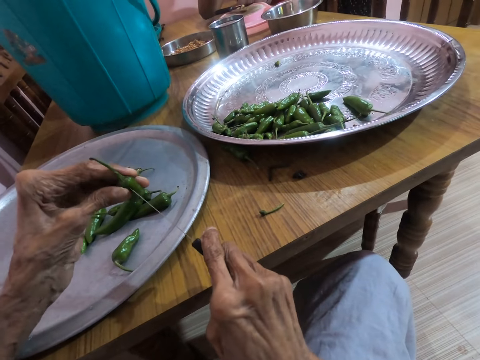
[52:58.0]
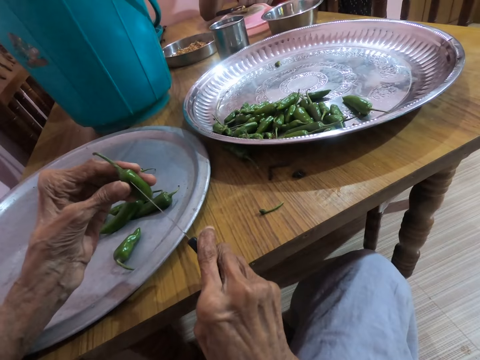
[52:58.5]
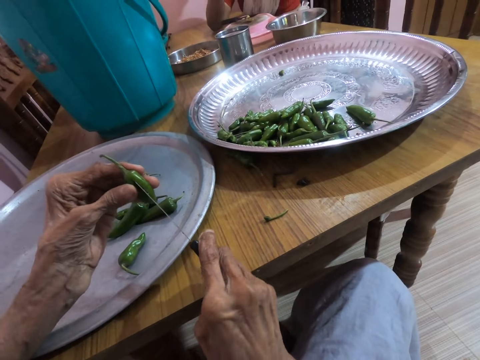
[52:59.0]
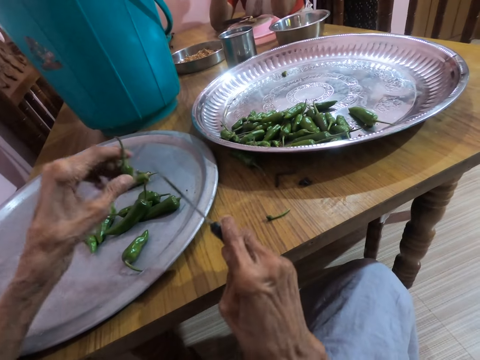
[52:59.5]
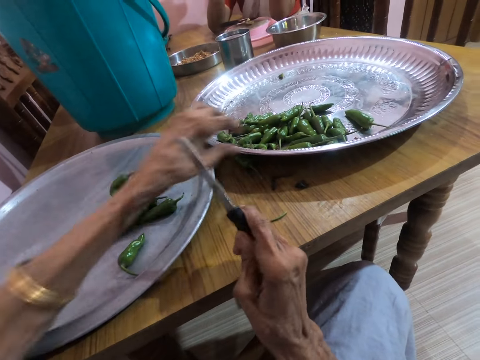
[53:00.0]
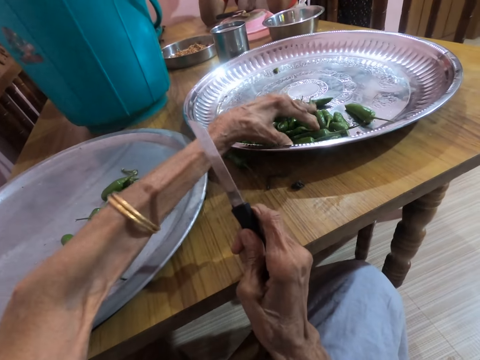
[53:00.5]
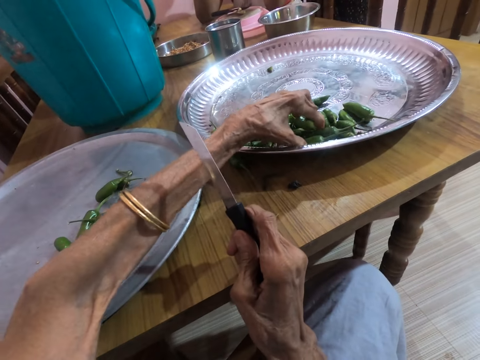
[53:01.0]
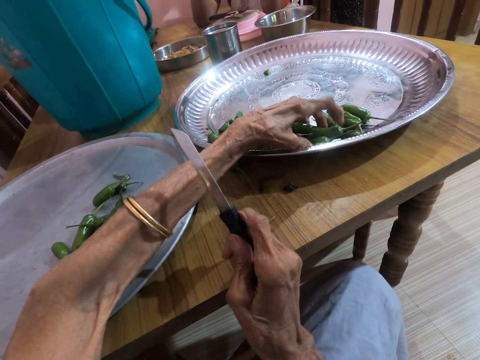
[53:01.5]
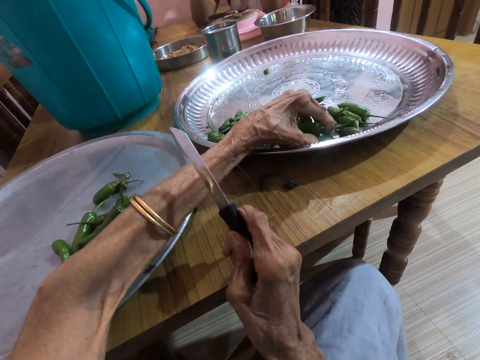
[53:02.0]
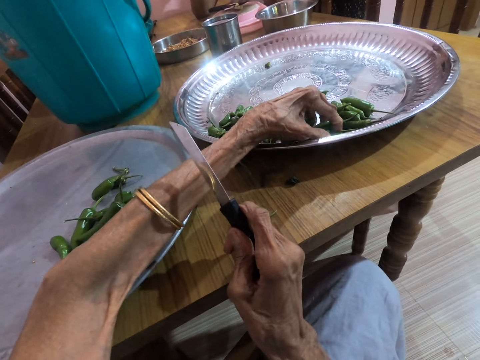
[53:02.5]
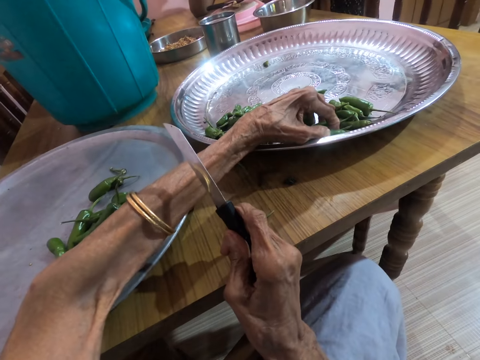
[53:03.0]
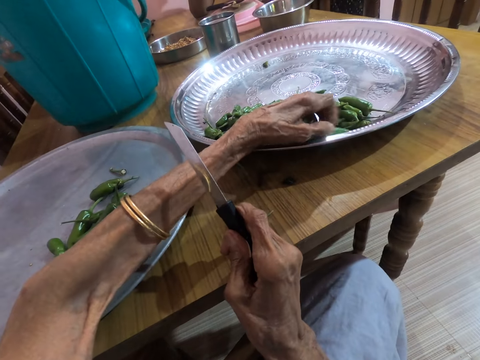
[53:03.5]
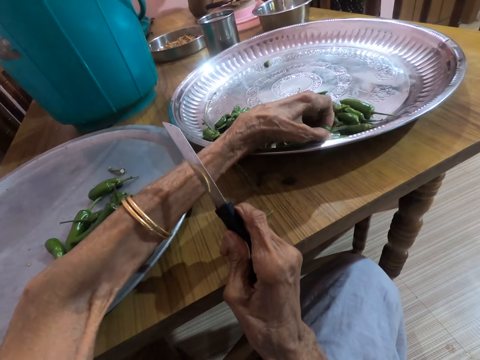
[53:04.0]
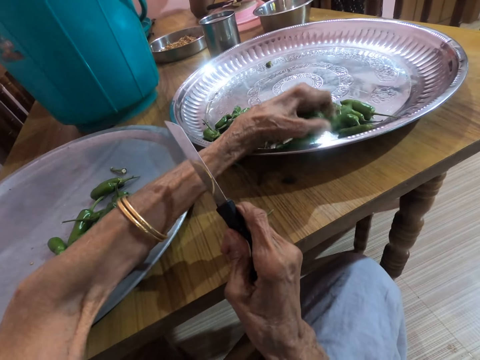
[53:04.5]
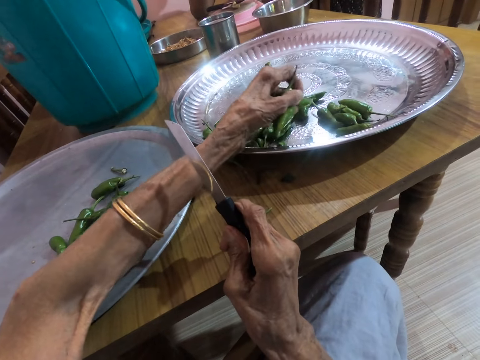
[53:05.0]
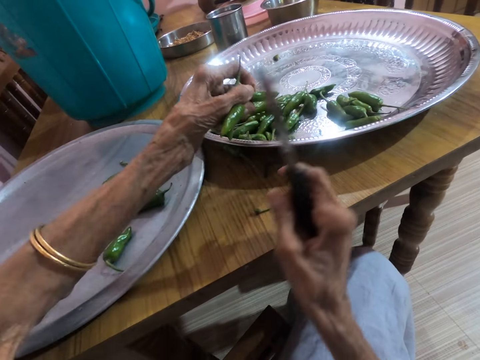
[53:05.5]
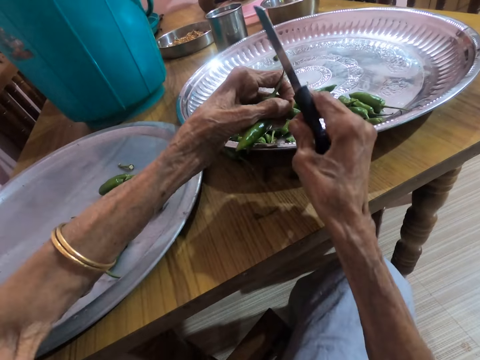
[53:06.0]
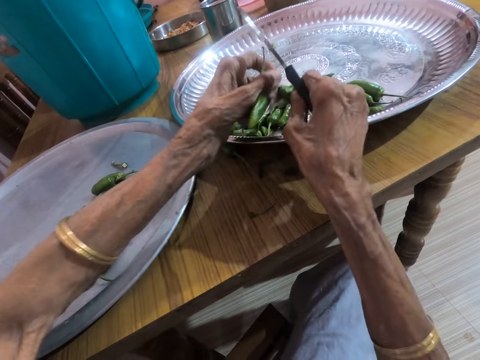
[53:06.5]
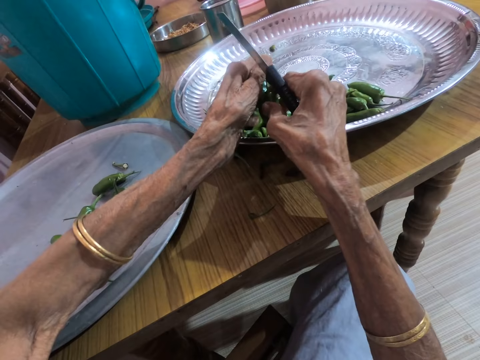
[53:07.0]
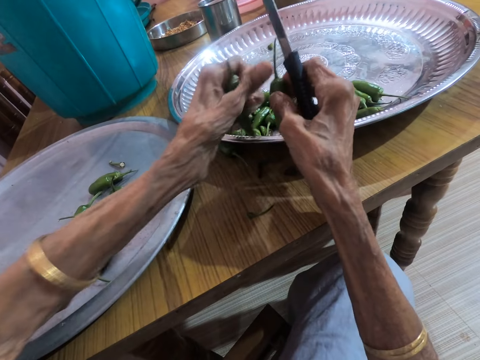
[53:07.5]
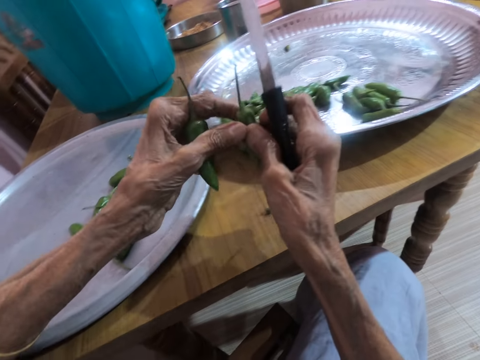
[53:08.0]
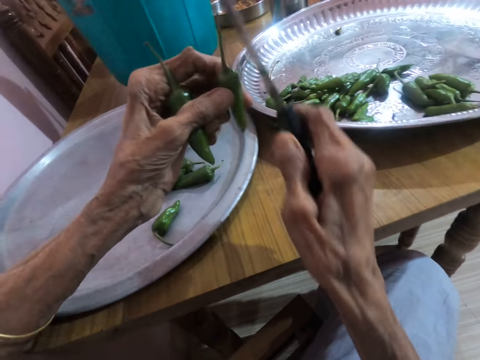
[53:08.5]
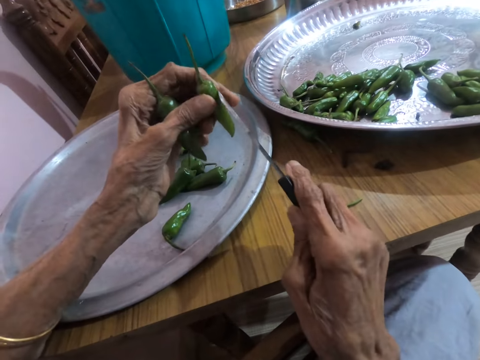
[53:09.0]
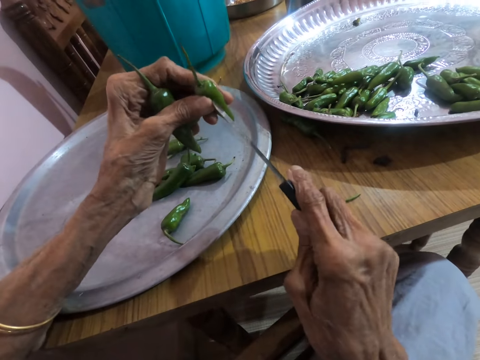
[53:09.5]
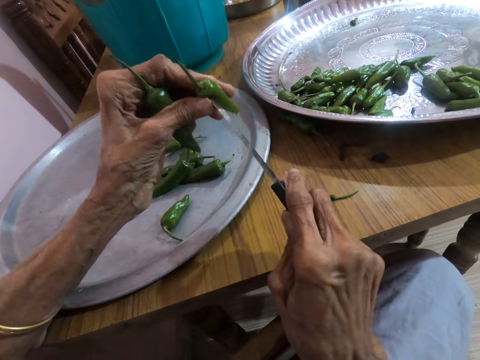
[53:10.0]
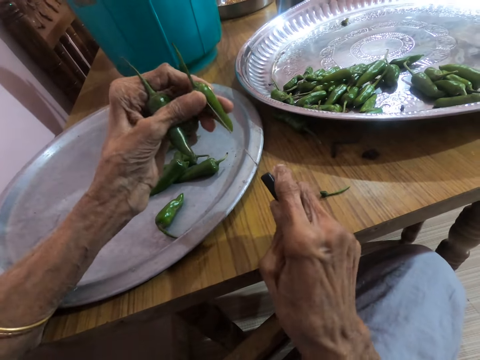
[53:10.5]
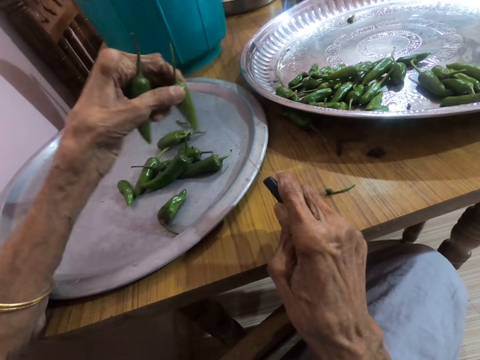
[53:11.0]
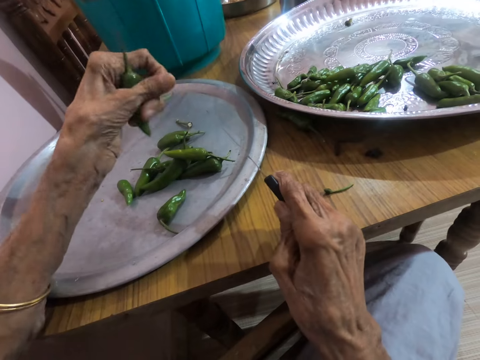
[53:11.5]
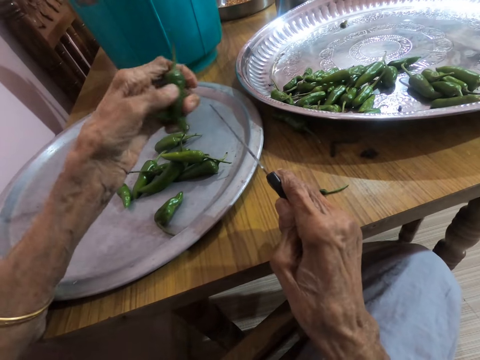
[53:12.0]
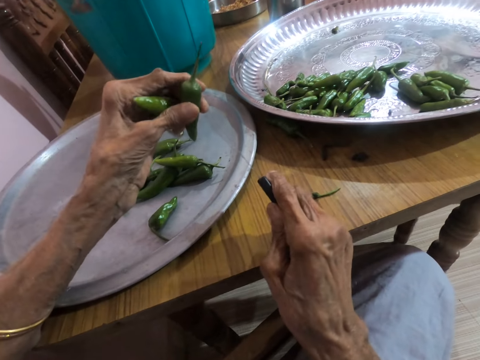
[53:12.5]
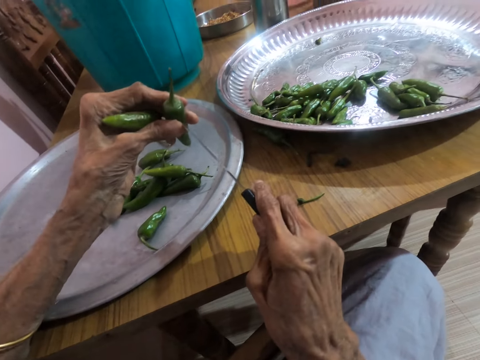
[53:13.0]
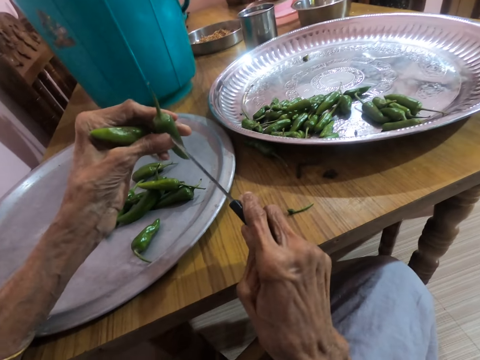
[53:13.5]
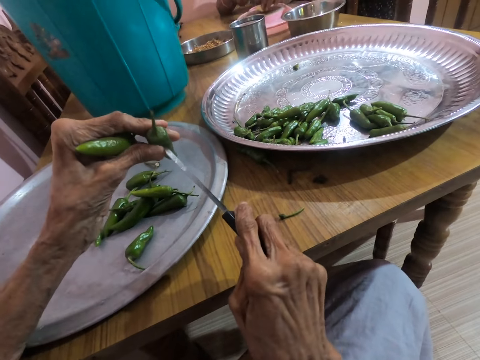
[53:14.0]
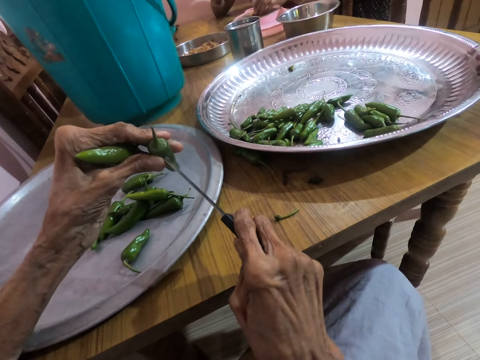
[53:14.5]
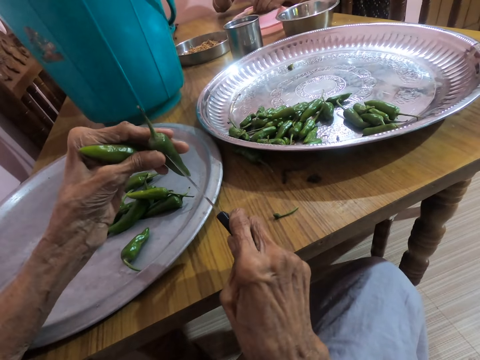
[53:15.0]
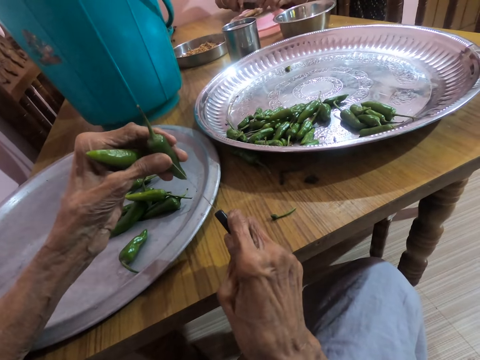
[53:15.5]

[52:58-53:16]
The camera wearer drops the pepper in her left hand on the tray on the table. She takes three peppers from the tray on the table with her left hand. She picks chili peppers. She flips a pepper in her left hand with her right hand. She holds the chili peppers using both hands. She cuts the pepper in her left hand with the knife in her right hand. She drops the pepper in her left hand on the tray on the table. She cuts the pepper in her left hand with the knife in her right hand.

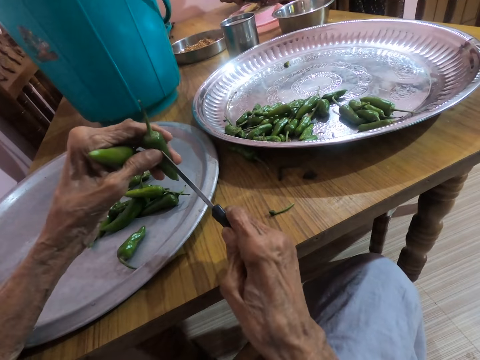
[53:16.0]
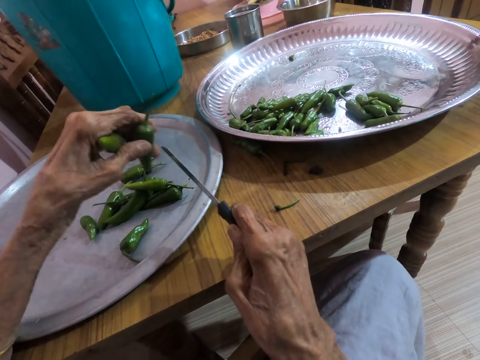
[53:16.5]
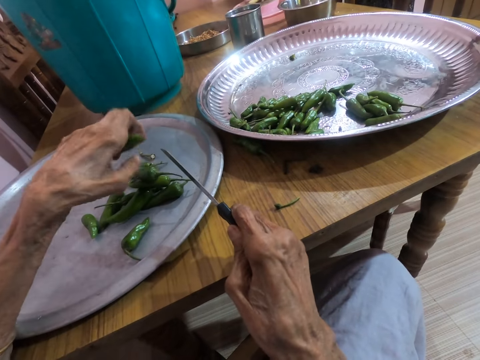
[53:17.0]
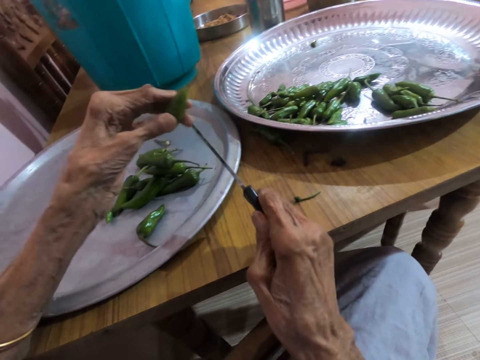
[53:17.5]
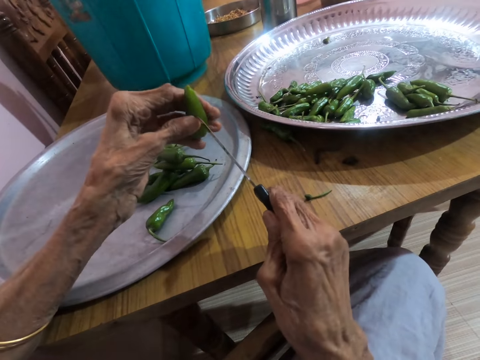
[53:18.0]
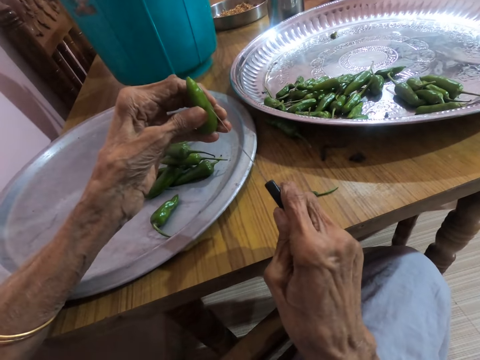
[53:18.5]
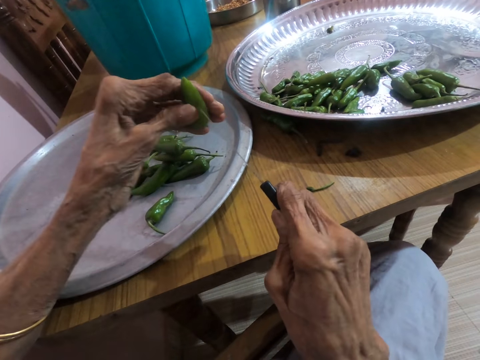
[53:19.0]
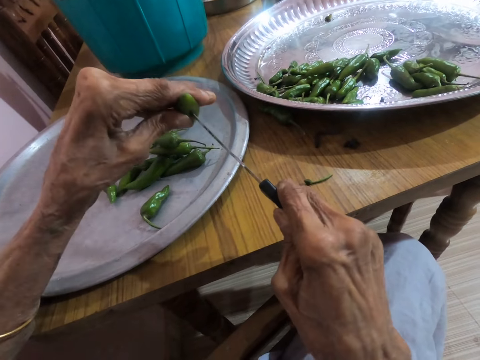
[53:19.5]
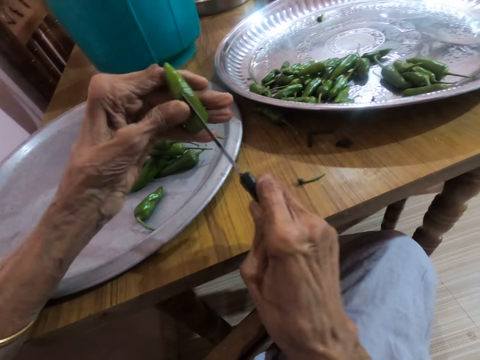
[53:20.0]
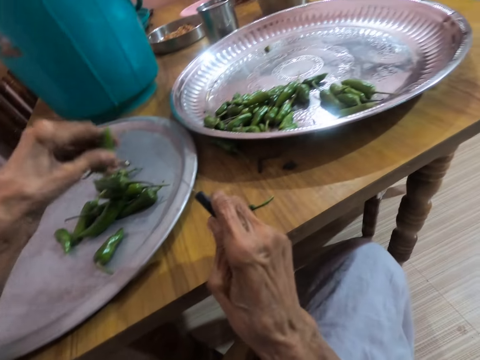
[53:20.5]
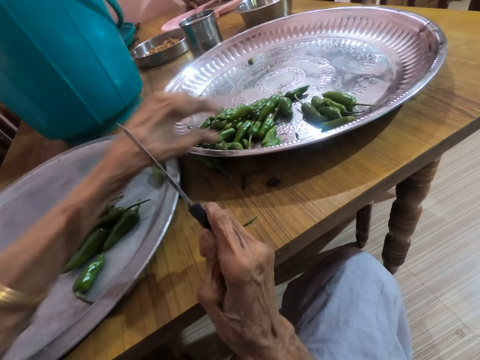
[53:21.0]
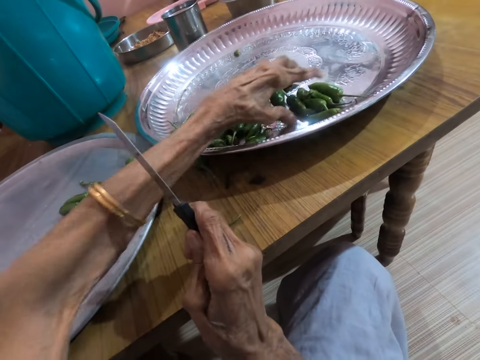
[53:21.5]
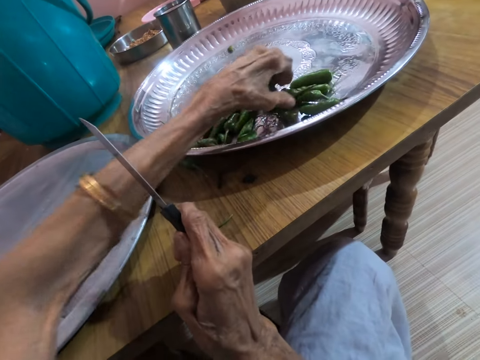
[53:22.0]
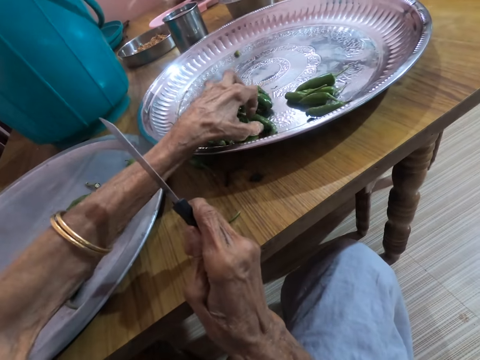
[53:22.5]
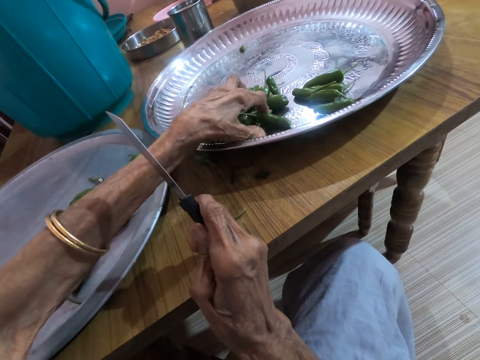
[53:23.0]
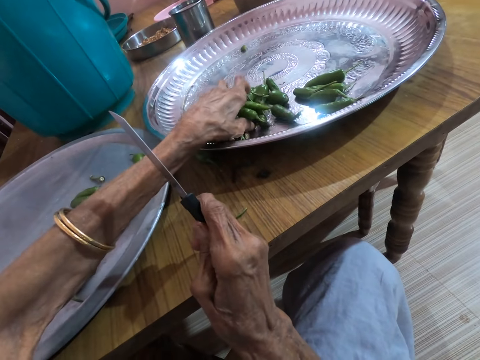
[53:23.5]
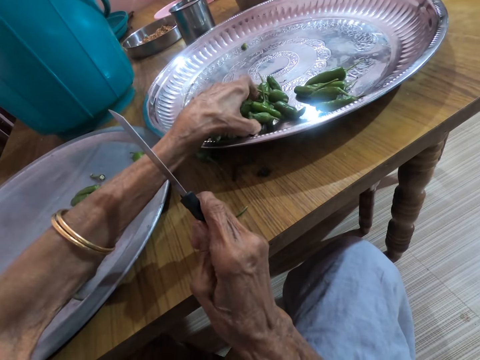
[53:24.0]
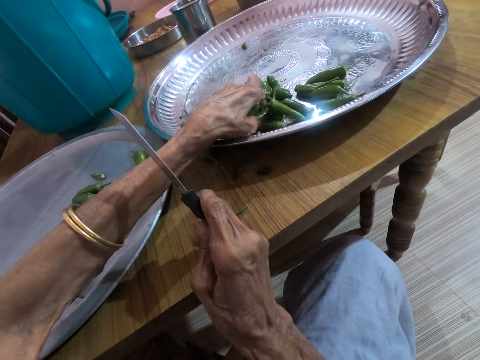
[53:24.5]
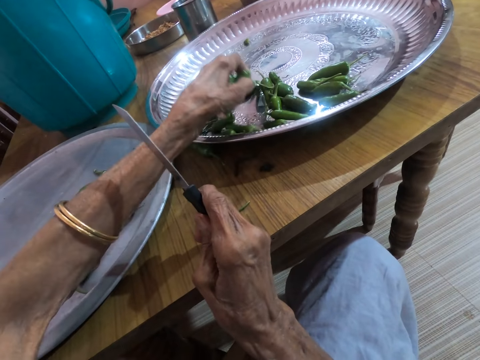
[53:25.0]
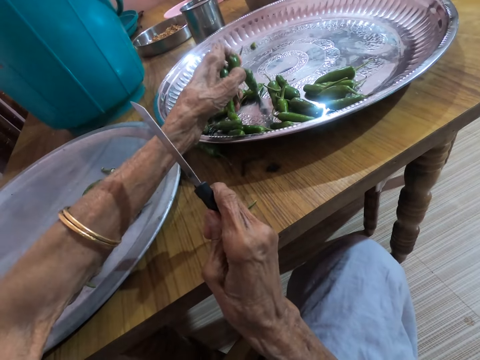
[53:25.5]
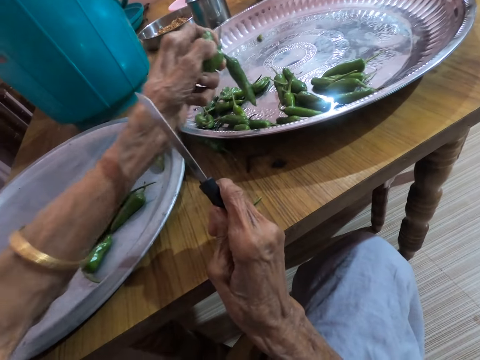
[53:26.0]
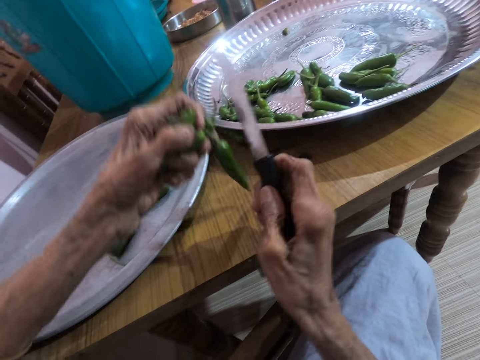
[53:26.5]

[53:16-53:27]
The camera wearer drops the chili pepper in her left hand on the tray on the table. She cuts the pepper in her left hand with the knife in her right hand. She pierces through a chili pepper using the knife. She drops the pepper in her left hand on the tray on the table. She takes some peppers from the tray on the table with her left hand. She picks chili peppers. She passes a pepper in her left hand to her right hand.
